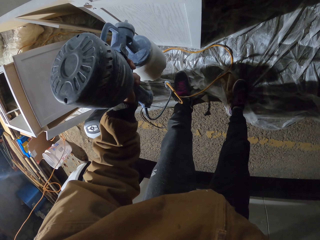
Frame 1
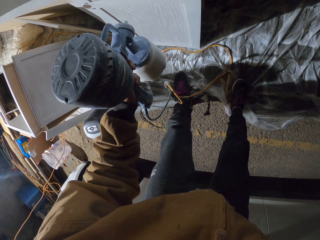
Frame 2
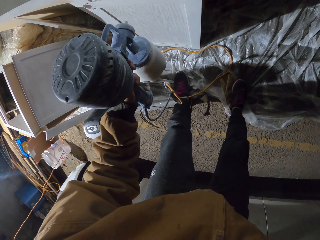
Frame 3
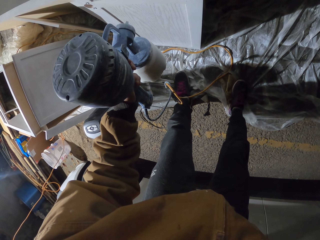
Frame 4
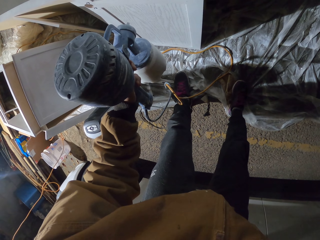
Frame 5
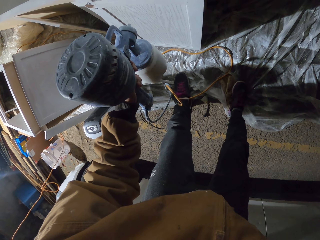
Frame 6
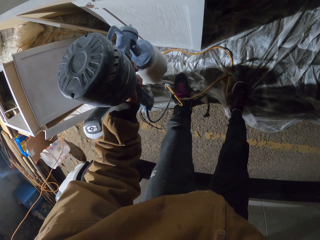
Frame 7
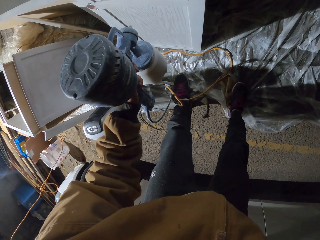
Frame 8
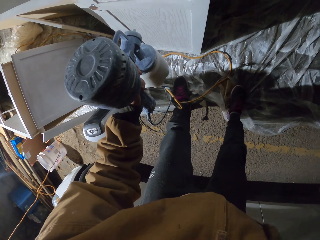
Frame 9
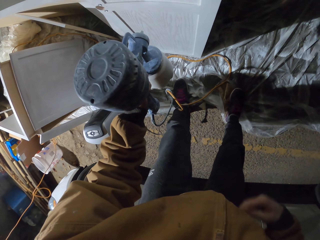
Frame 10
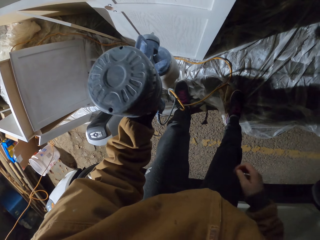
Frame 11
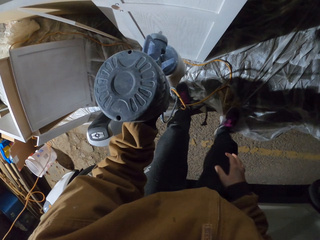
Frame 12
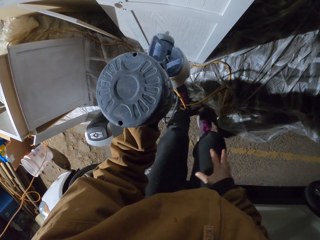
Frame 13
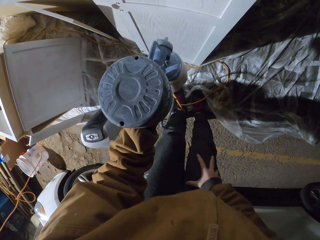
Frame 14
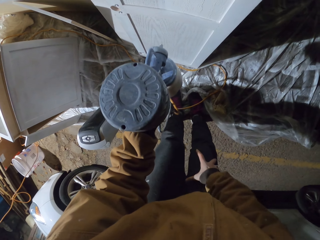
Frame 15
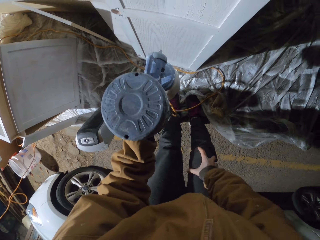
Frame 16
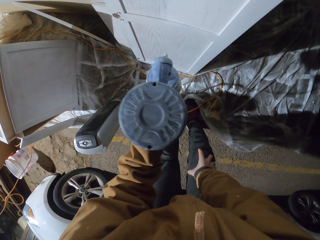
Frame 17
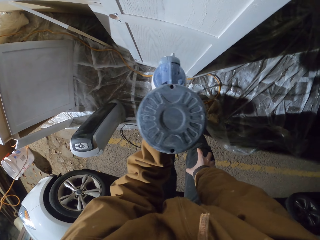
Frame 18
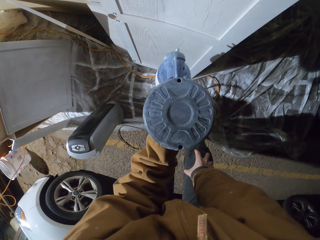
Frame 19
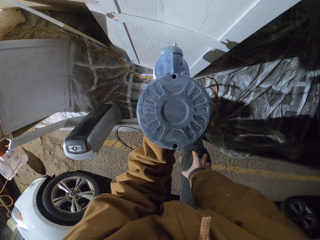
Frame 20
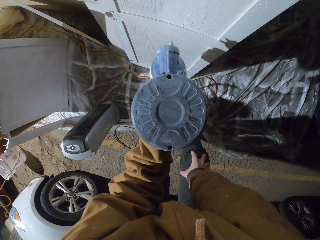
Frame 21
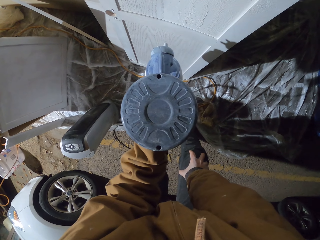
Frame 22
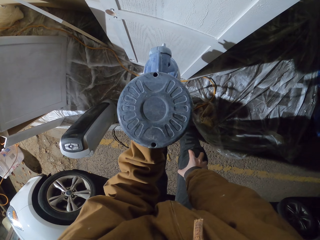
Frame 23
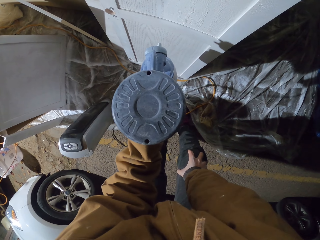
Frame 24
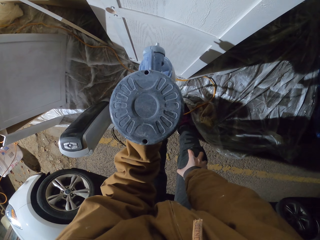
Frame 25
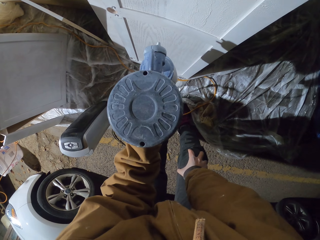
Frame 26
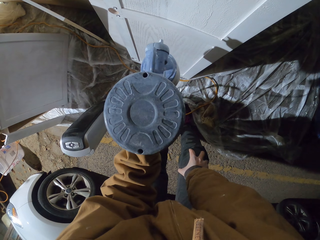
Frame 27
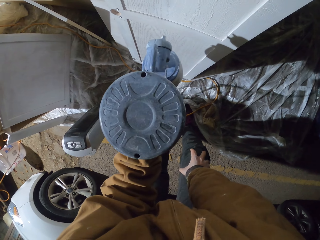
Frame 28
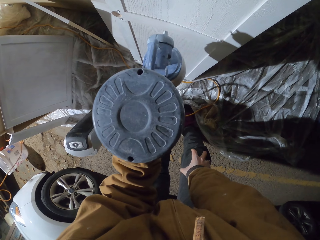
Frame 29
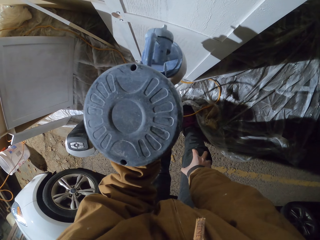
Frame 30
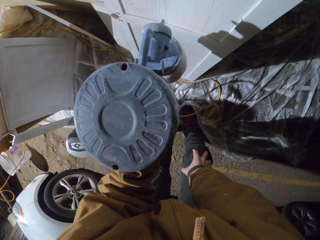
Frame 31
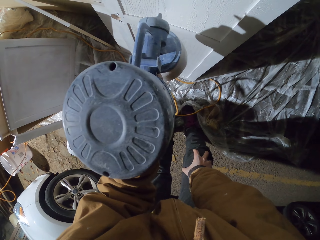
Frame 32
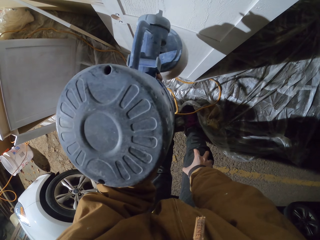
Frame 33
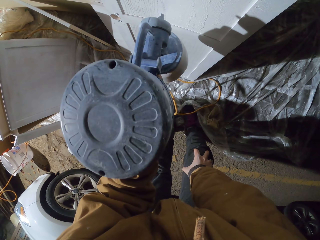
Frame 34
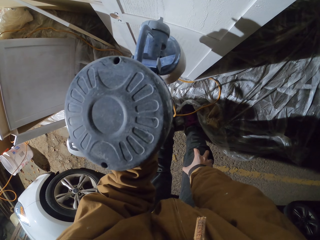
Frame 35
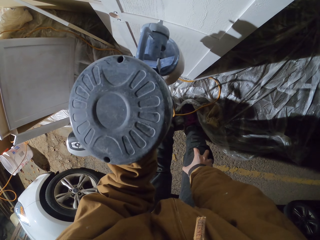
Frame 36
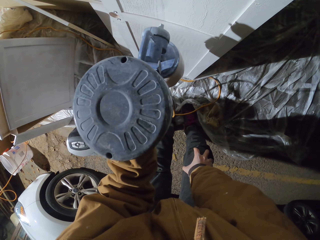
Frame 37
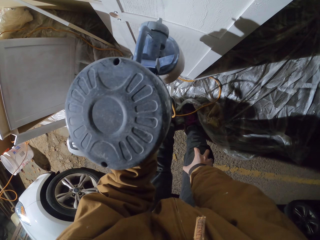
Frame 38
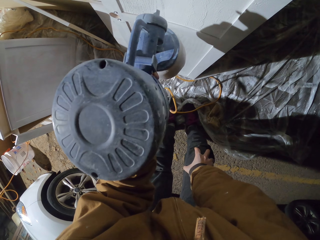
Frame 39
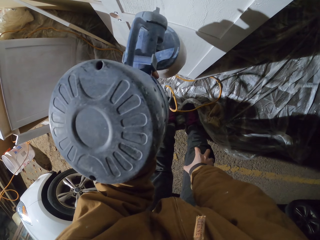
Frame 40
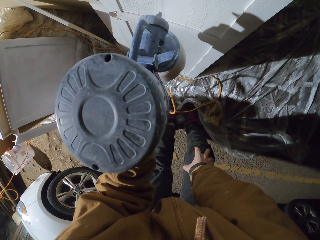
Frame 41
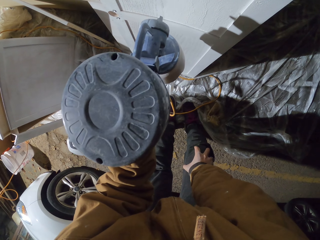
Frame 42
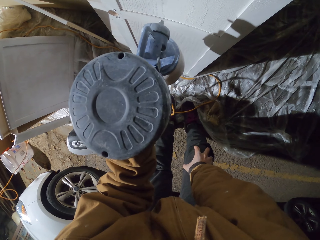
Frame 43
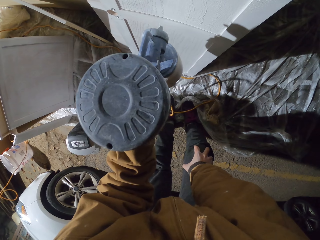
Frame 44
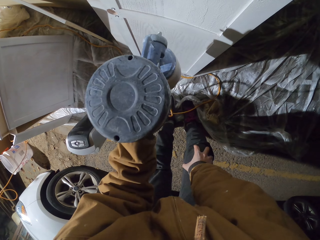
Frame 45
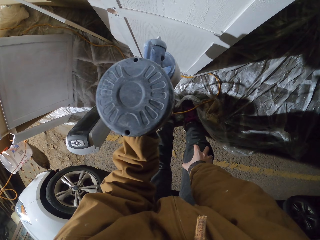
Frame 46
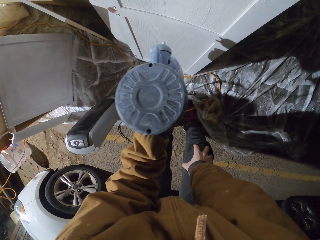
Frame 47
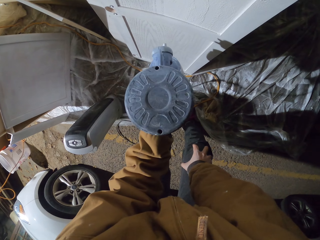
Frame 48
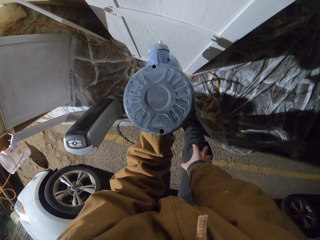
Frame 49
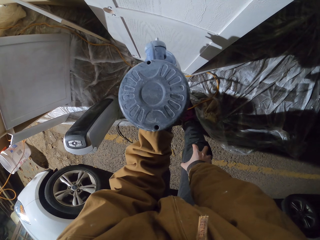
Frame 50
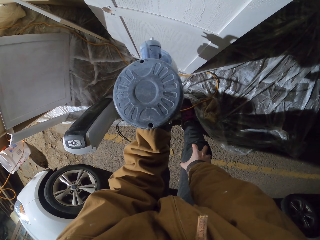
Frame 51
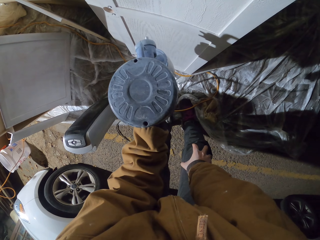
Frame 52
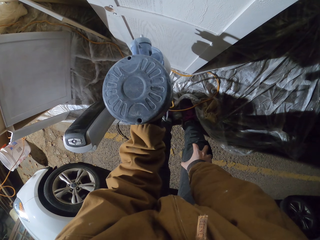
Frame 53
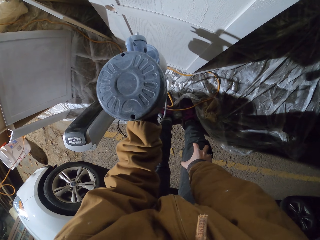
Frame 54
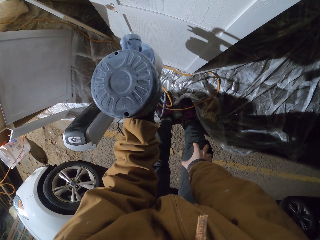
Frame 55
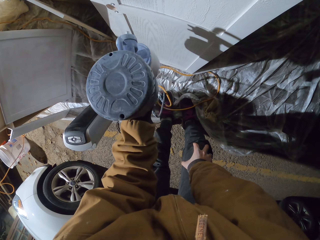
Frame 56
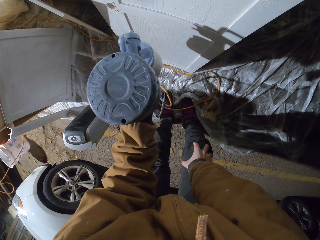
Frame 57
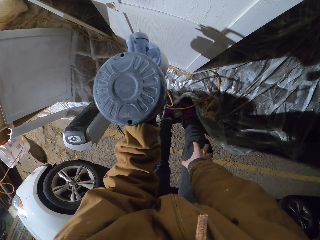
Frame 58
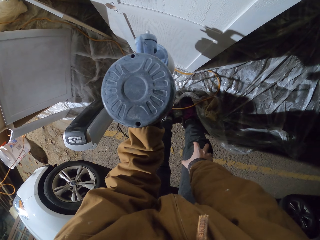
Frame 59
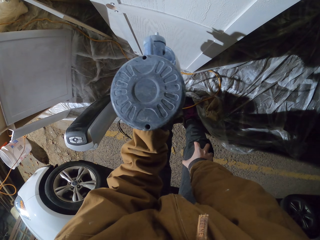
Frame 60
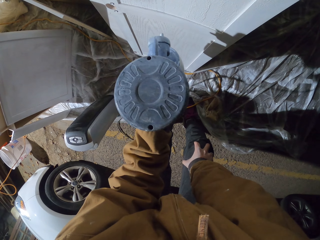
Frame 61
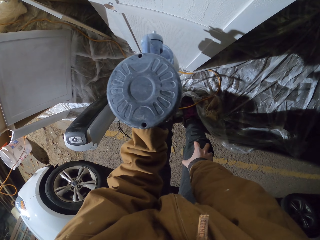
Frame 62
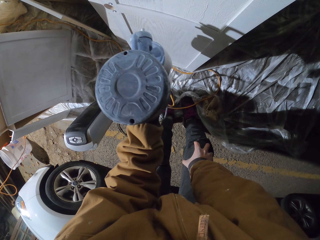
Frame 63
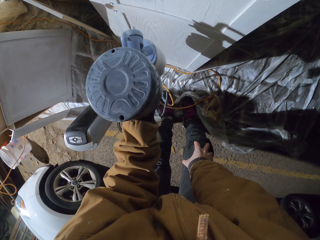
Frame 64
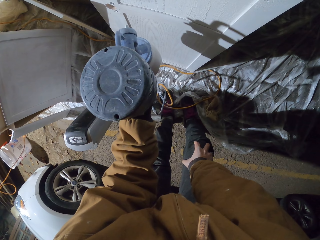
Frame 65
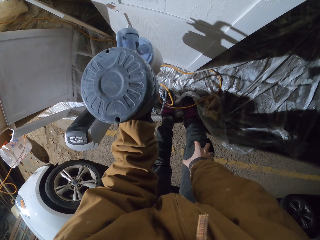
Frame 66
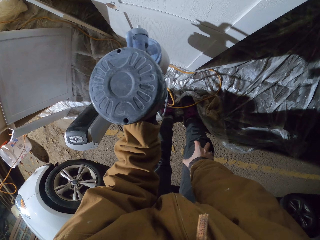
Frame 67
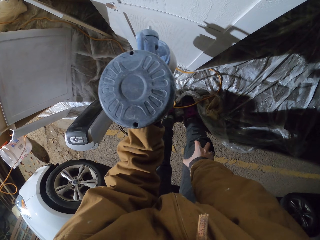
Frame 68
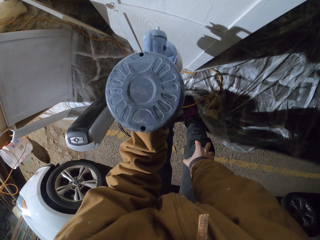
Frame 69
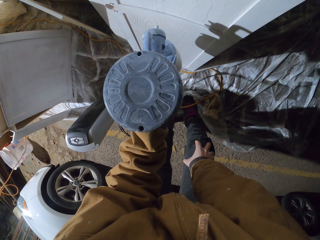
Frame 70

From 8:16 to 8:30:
The camera wearer bends, holds the knee. They spray the door with the spray paint gun.

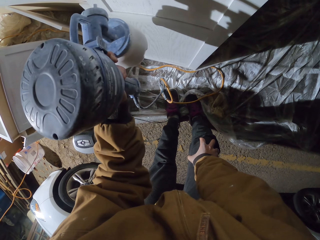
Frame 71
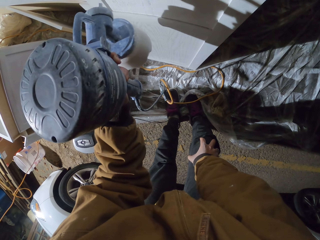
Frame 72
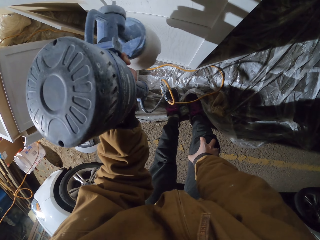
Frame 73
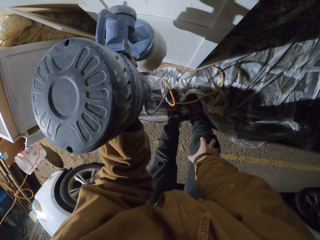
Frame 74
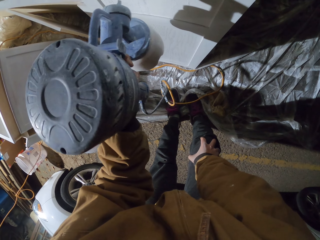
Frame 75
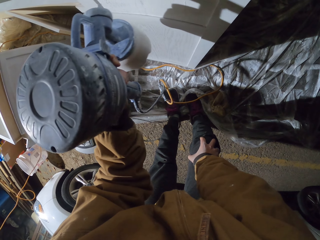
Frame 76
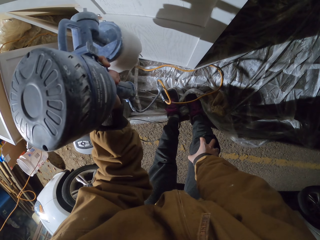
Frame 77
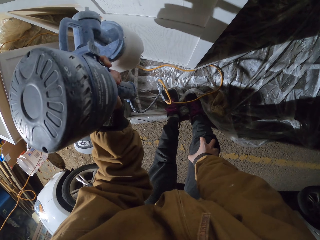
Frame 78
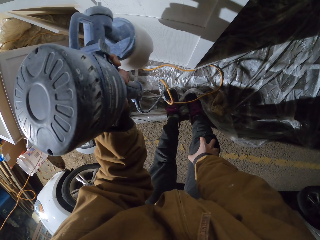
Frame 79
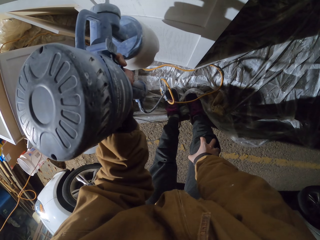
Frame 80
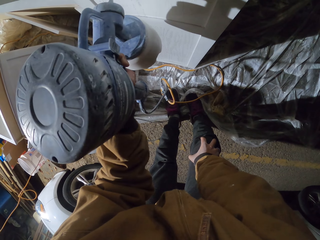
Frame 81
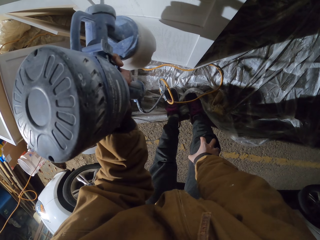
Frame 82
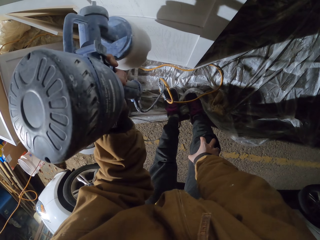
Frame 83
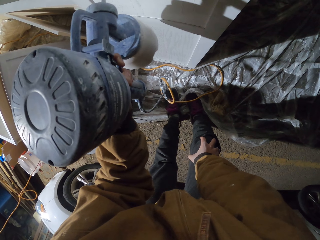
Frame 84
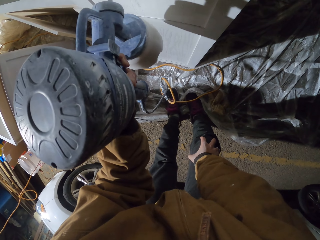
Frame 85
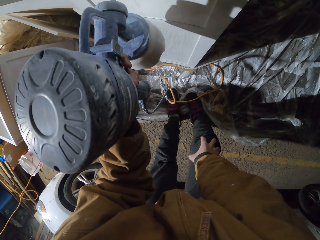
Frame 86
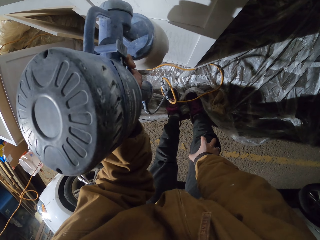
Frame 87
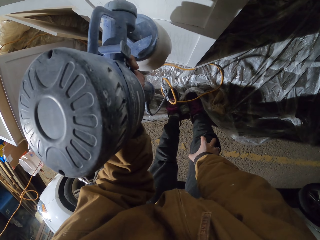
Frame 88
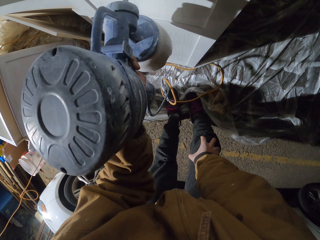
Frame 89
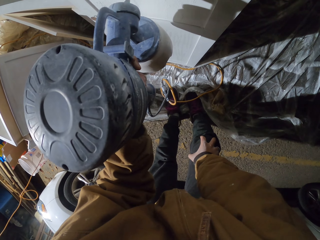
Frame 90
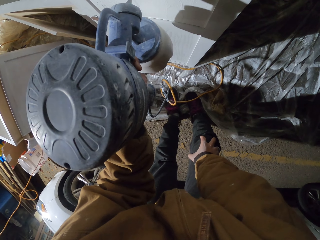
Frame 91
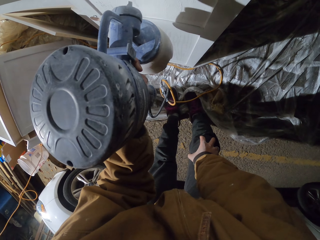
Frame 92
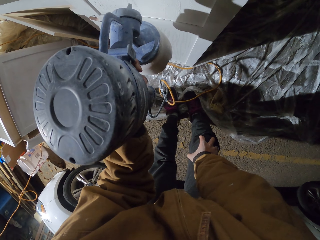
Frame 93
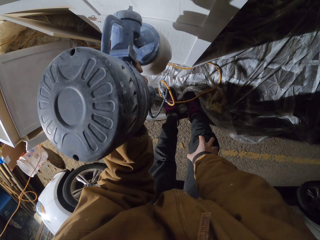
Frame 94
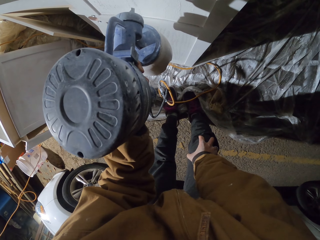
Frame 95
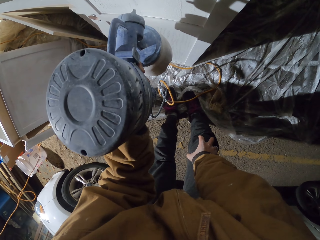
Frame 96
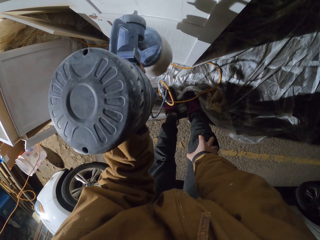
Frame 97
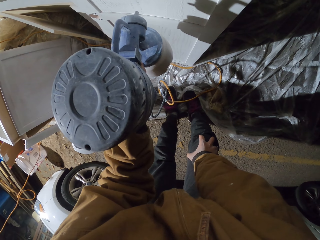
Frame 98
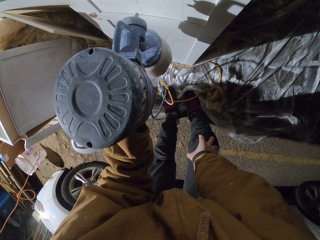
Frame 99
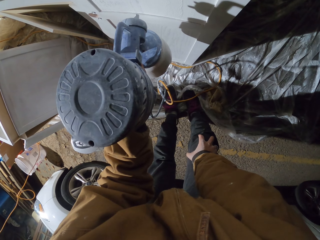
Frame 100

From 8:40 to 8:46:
The camera wearer sprays the door with a spray paint gun.
